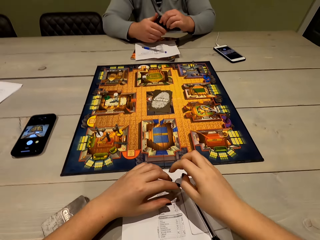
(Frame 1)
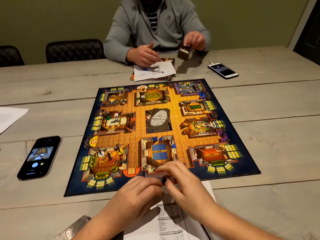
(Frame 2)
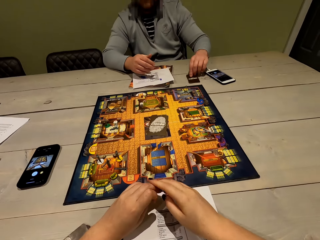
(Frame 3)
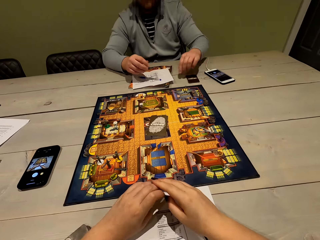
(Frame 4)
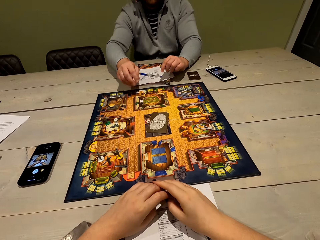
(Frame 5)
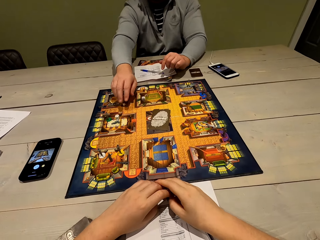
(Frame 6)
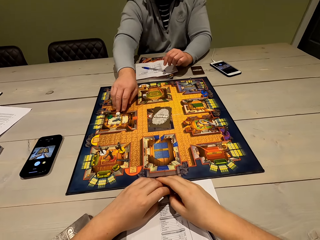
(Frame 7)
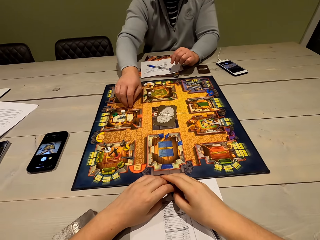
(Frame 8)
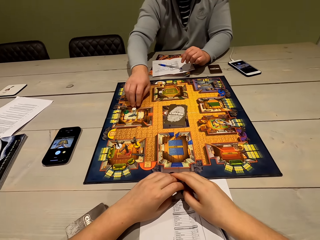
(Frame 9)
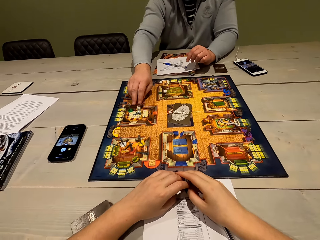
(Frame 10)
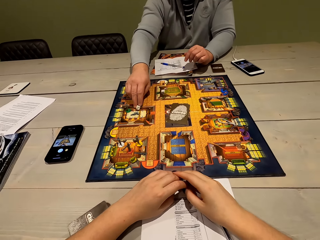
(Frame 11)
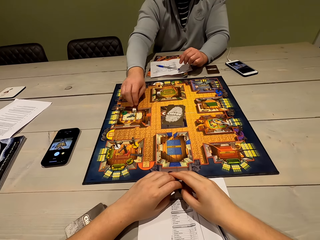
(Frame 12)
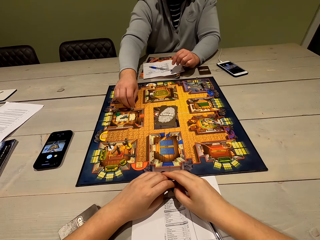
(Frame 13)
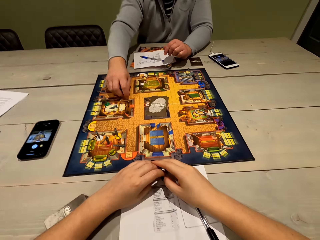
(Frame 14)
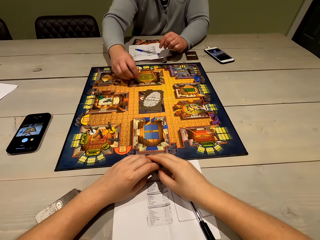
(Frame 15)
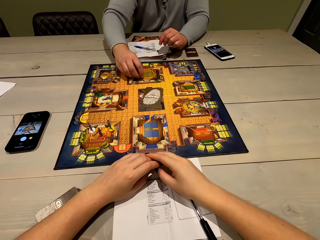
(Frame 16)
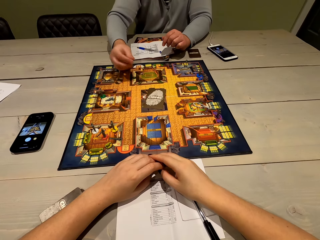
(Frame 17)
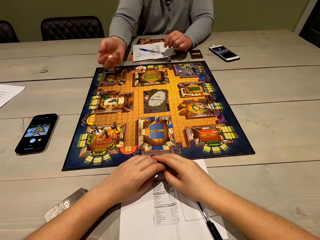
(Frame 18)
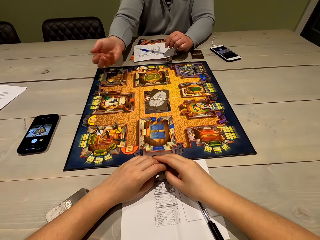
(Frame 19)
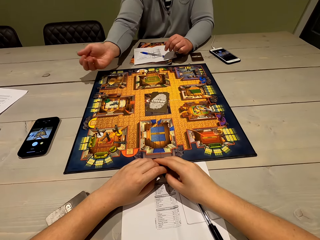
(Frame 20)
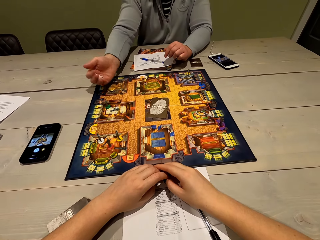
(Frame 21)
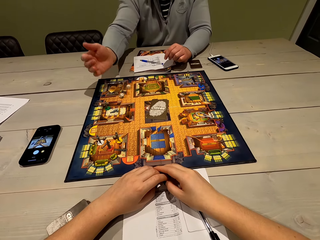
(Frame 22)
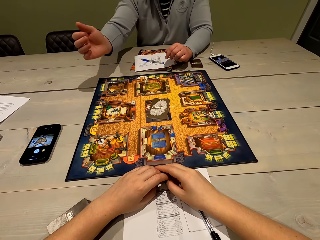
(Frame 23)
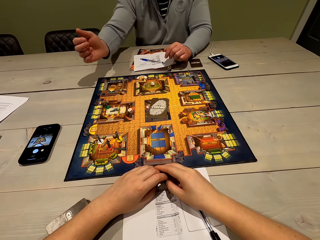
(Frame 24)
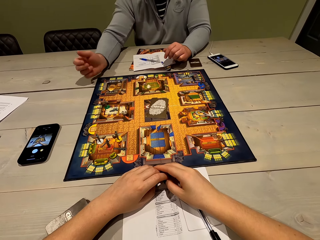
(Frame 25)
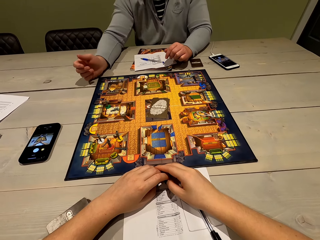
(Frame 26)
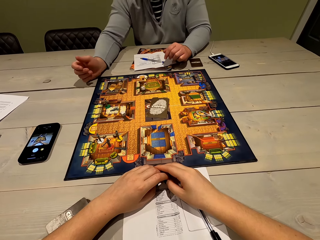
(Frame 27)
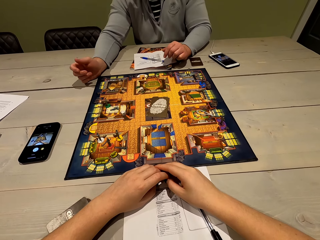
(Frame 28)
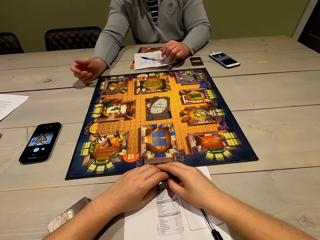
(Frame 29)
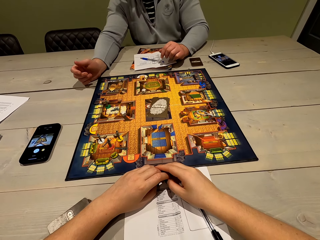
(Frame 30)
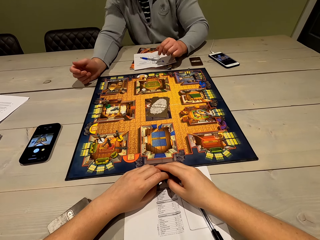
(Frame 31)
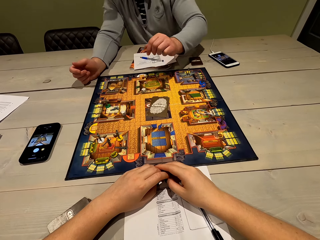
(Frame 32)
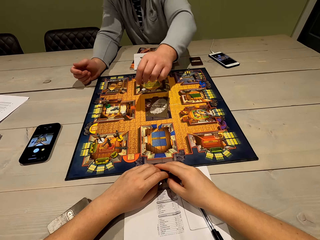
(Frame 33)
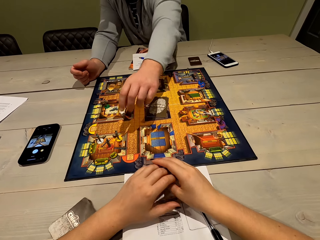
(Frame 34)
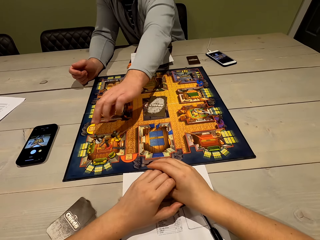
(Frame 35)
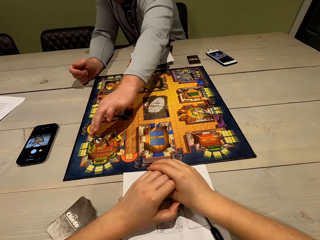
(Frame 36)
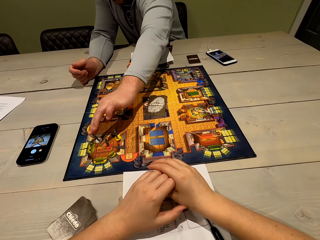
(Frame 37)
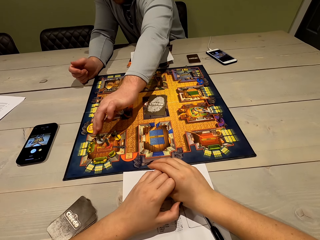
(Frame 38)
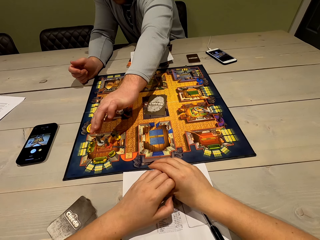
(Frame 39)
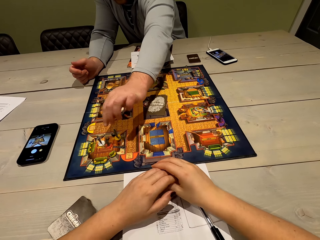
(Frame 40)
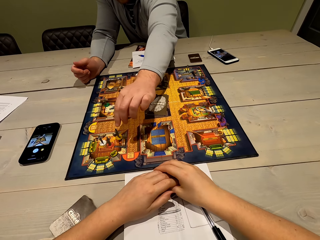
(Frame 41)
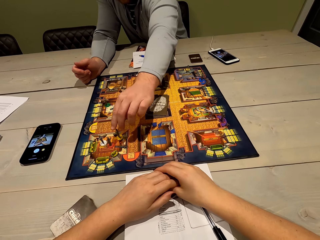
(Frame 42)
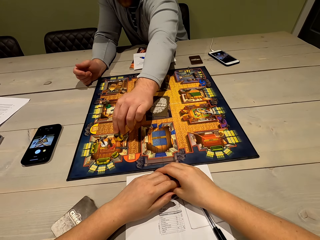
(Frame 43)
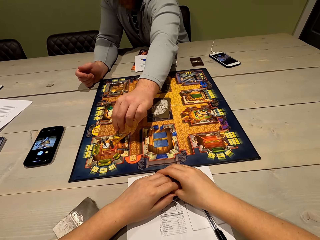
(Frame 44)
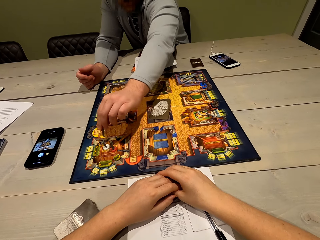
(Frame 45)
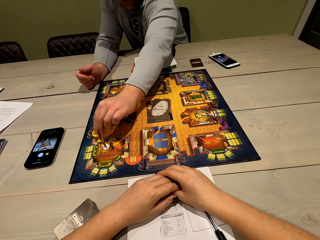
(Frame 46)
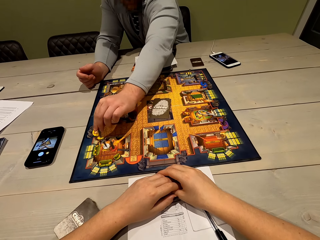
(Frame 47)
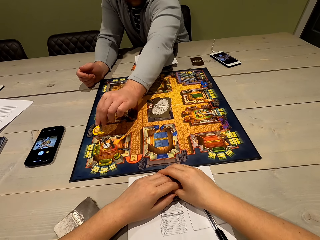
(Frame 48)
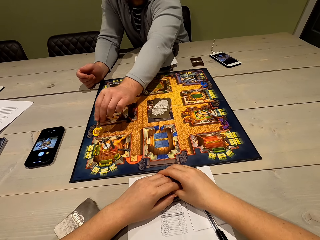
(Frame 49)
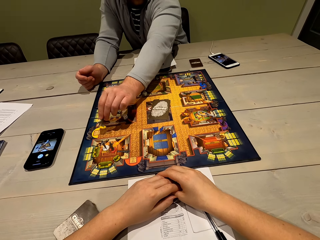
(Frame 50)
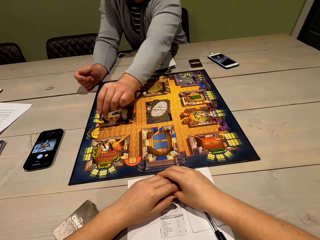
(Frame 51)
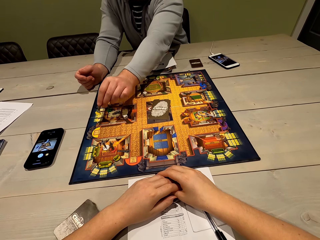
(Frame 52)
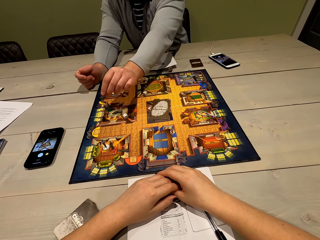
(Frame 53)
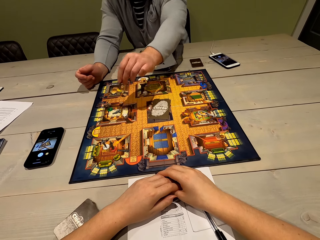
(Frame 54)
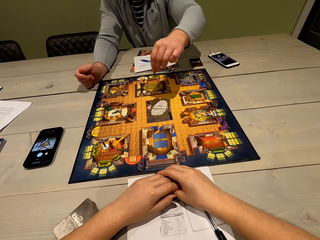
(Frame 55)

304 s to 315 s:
The camera wearer places the pen on the sheet of paper. He places the card in his left hand. He places the card on the table. A man puts down the pen. The man picks up the dice. The man plays the Cluedo board game. The man shakes the dice and drops the dice on the game board. The man talks to the camera wearer. The man moves the game piece on the game board's surface. The man talks to the camera wearer and picks up another game piece.

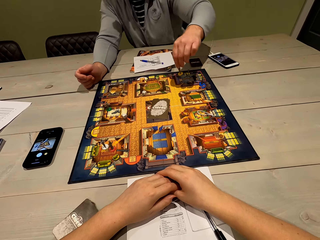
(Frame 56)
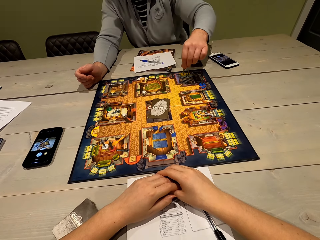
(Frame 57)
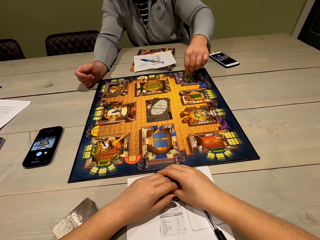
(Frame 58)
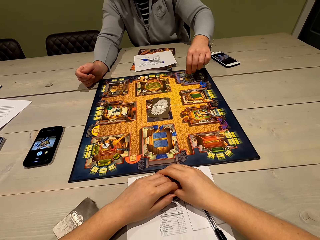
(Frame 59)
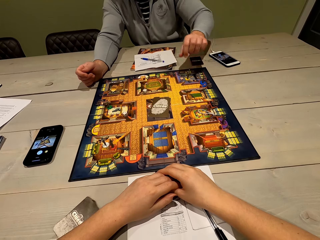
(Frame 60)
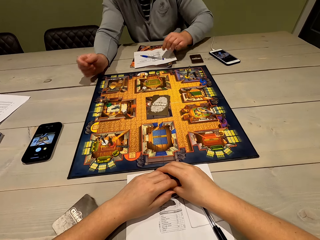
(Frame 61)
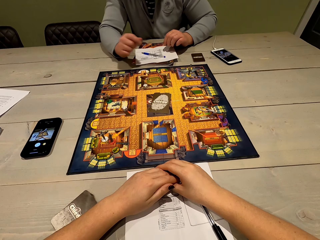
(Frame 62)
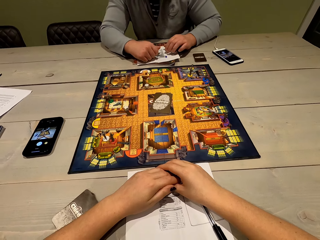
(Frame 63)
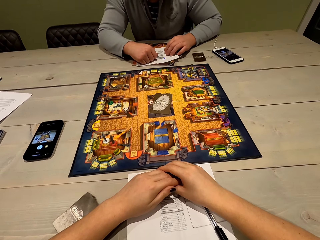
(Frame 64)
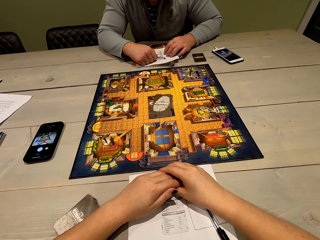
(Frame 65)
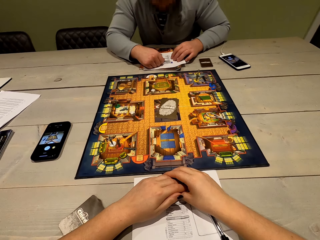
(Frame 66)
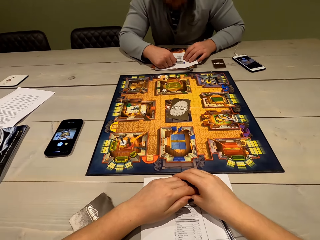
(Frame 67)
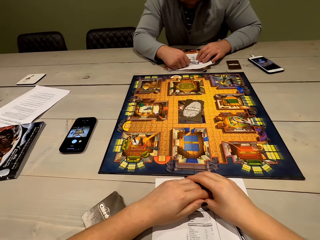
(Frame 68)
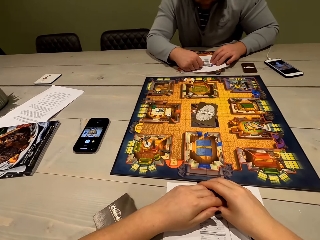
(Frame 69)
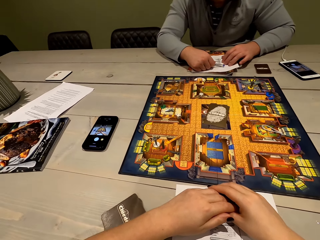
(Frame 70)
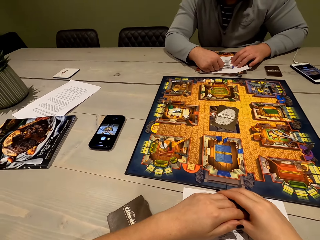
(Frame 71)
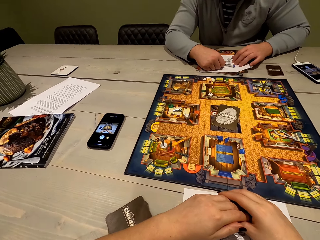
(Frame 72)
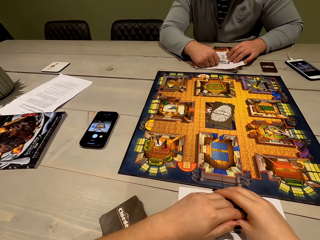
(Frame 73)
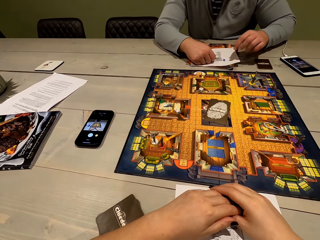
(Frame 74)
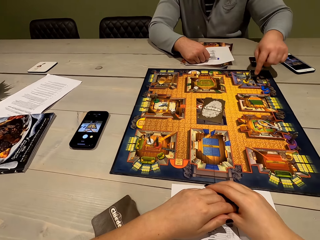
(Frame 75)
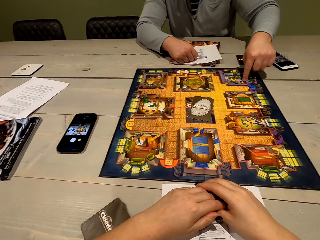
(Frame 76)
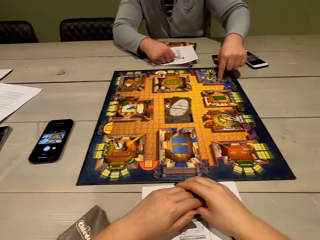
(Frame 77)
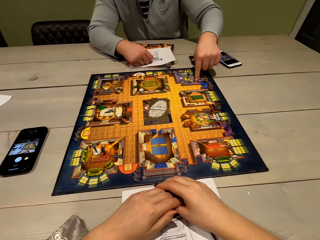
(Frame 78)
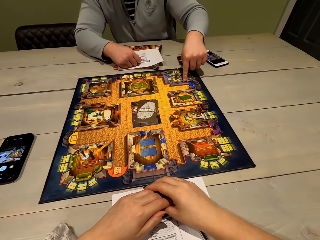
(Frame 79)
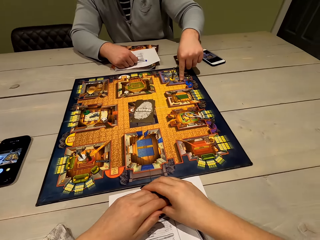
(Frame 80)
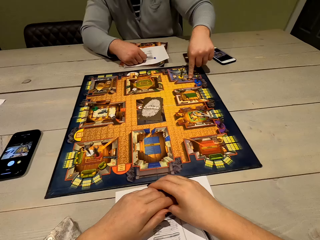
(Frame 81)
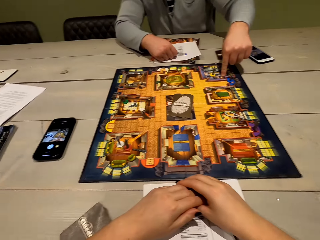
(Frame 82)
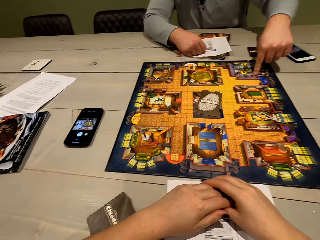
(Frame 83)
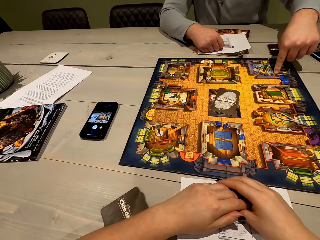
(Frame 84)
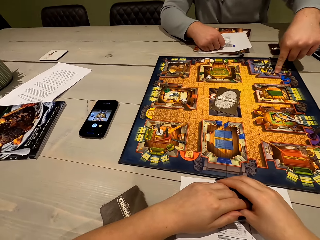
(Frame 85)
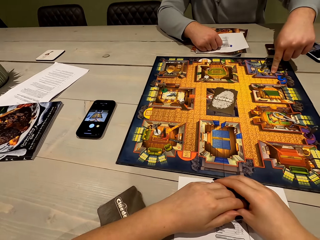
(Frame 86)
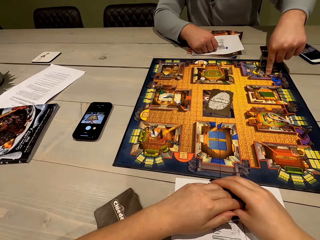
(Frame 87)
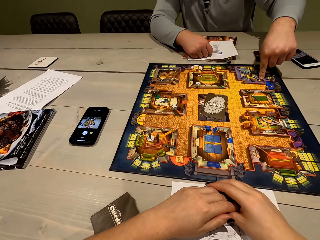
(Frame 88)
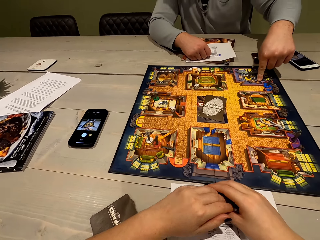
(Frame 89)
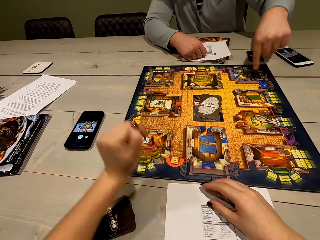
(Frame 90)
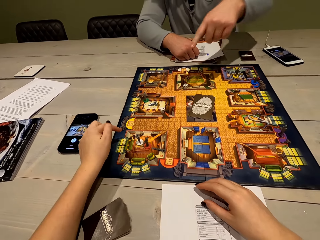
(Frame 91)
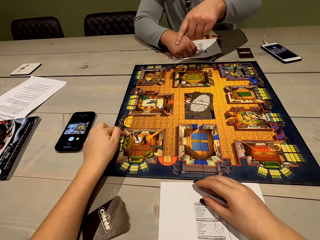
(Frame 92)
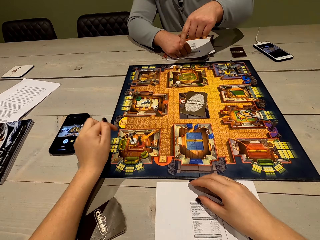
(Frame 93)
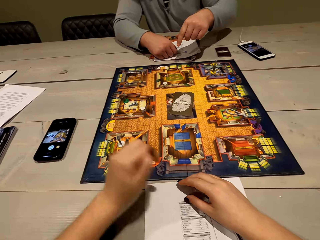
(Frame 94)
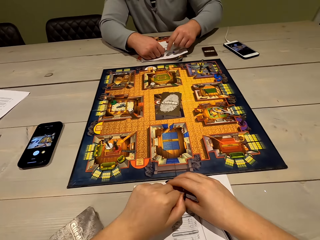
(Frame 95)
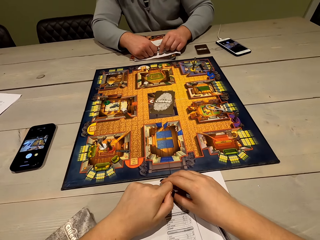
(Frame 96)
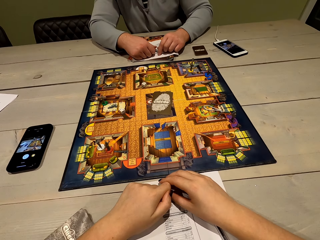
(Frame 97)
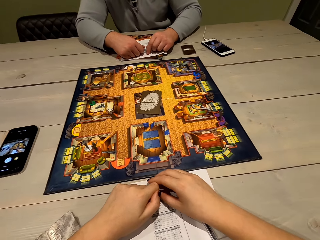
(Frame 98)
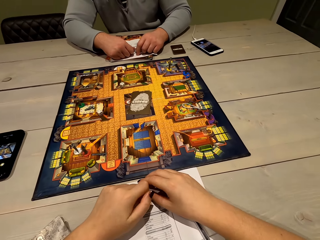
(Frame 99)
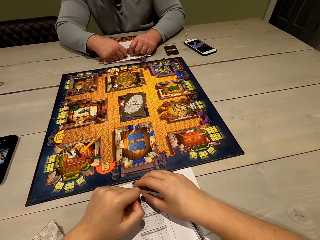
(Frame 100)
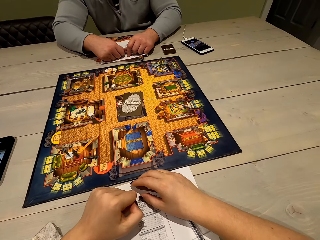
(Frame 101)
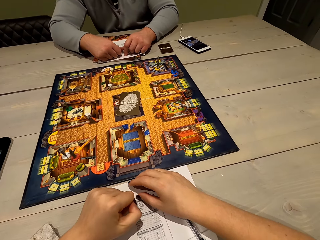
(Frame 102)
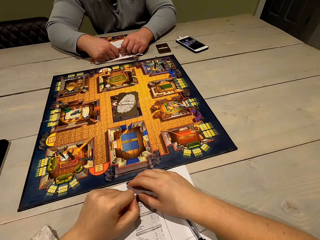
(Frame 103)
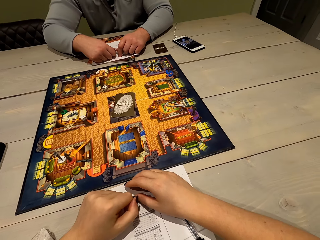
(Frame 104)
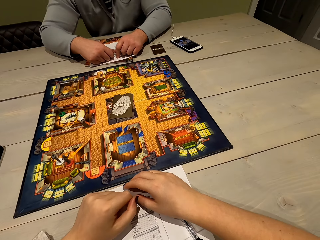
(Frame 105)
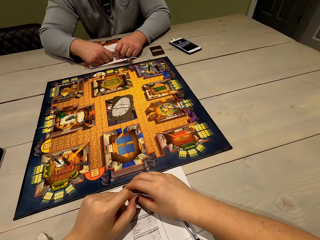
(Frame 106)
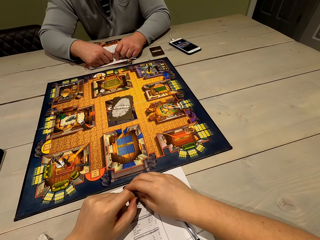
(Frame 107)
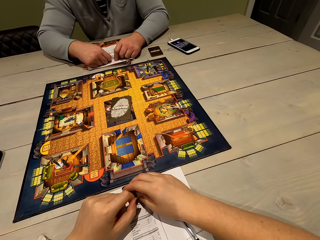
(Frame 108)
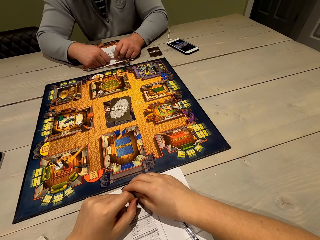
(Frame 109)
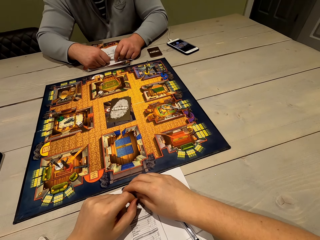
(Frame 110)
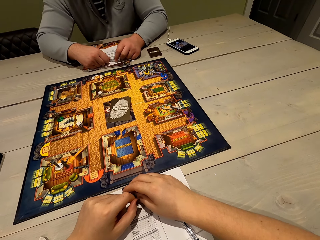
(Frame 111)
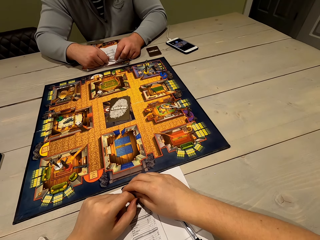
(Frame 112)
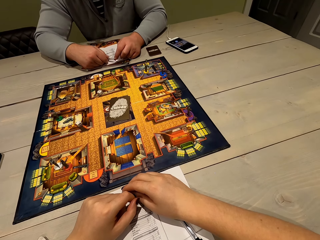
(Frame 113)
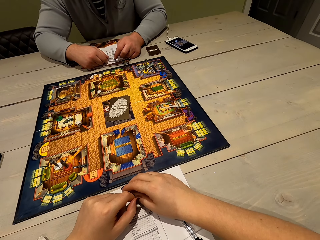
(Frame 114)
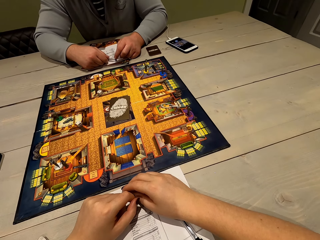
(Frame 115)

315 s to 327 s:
A man places the game piece on the game board. The camera wearer stares at the game board. They pick up a pen. They talk to the man. The man points at the game board and talks to the camera wearer. The camera wearer points at the game board with the man. The man talks to the camera wearer.
